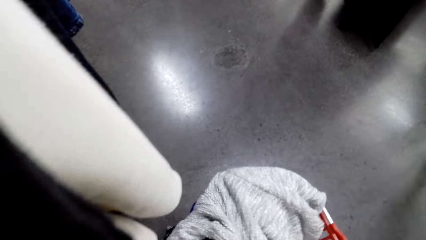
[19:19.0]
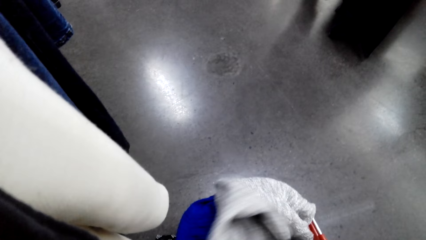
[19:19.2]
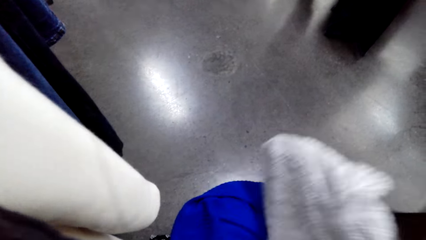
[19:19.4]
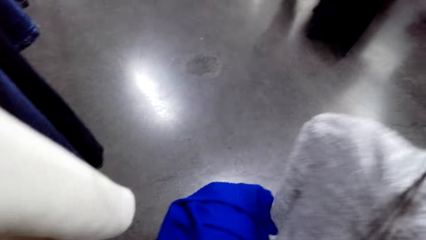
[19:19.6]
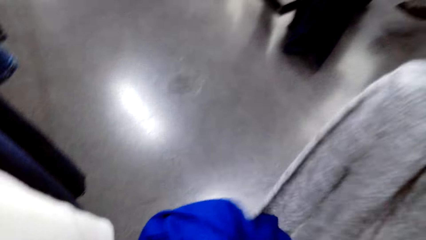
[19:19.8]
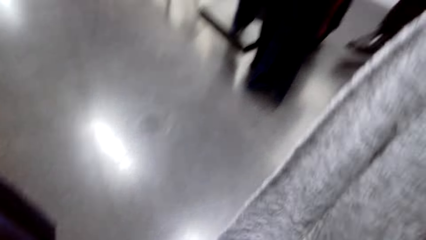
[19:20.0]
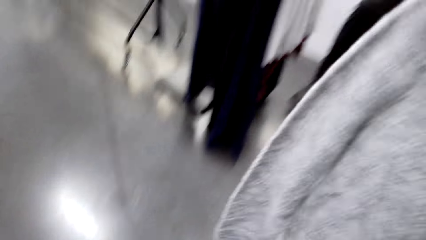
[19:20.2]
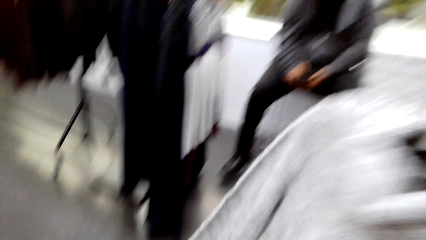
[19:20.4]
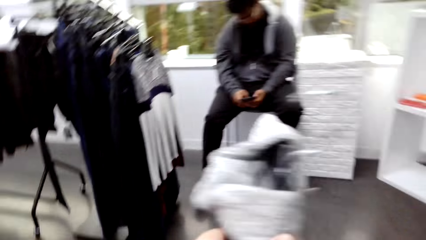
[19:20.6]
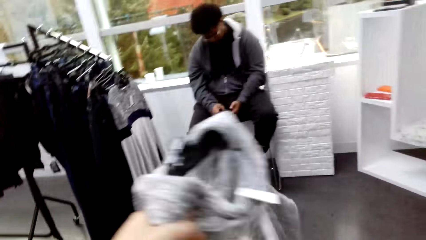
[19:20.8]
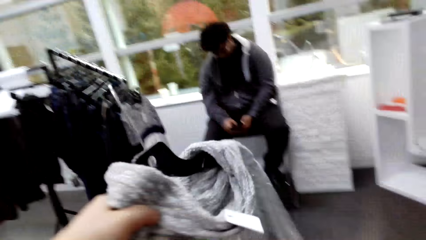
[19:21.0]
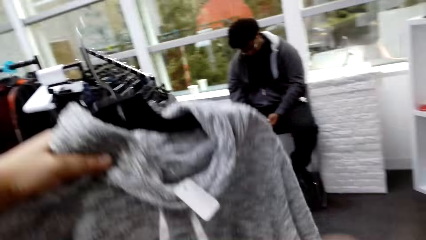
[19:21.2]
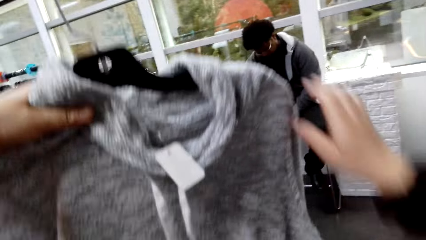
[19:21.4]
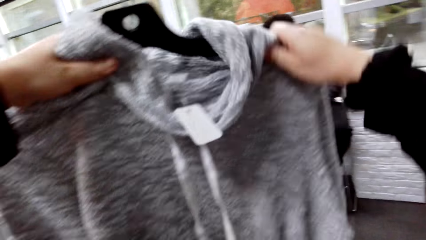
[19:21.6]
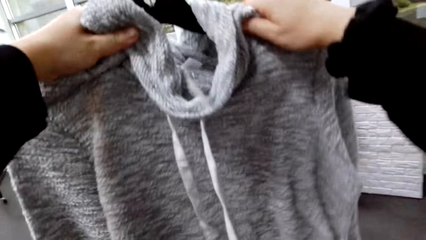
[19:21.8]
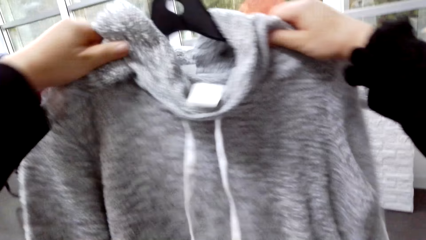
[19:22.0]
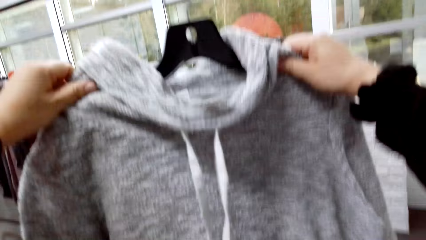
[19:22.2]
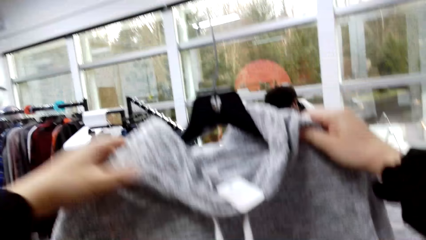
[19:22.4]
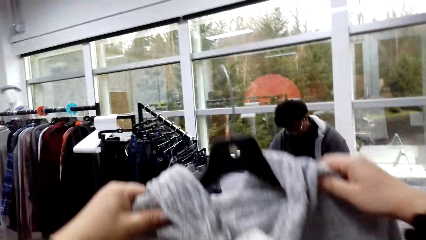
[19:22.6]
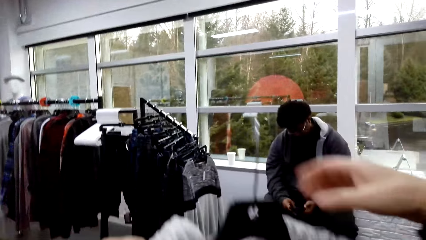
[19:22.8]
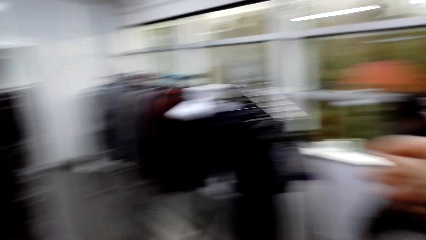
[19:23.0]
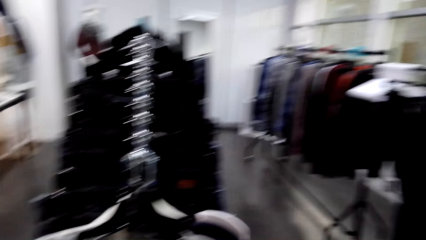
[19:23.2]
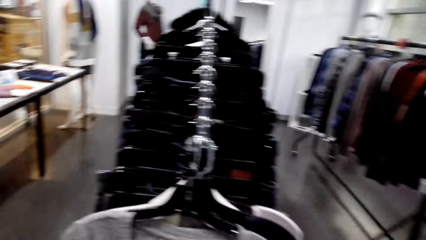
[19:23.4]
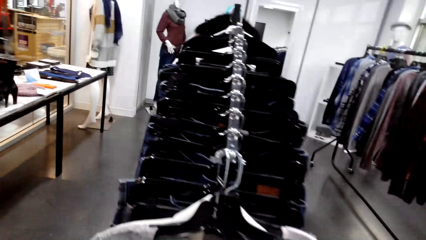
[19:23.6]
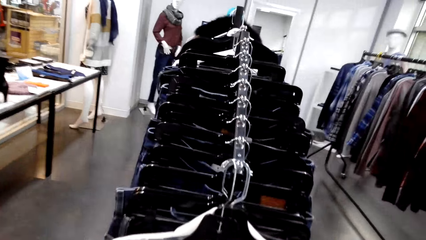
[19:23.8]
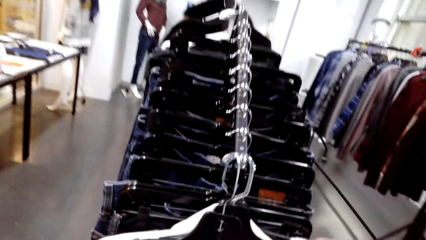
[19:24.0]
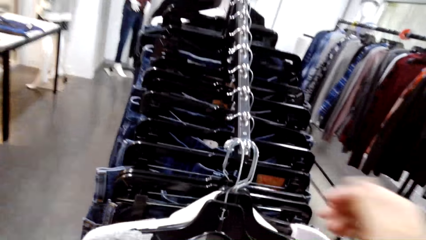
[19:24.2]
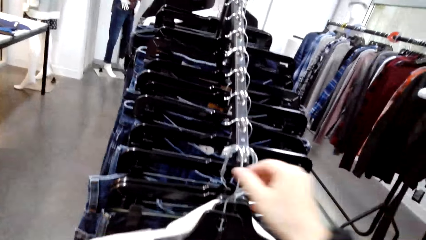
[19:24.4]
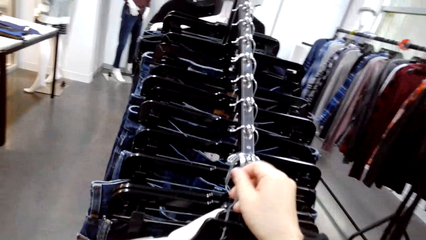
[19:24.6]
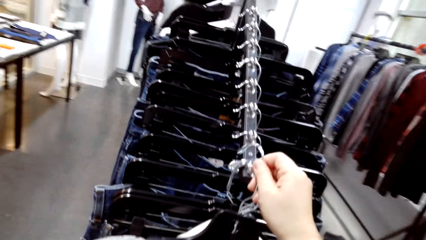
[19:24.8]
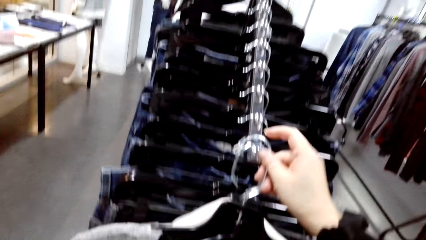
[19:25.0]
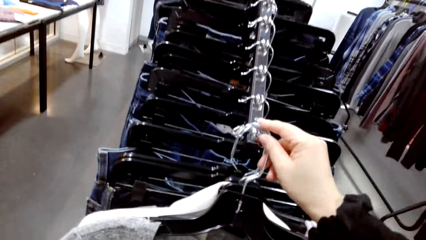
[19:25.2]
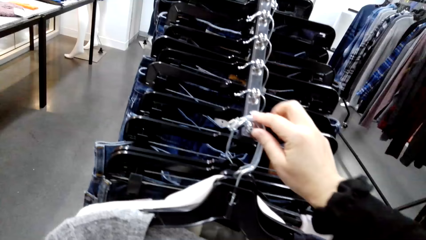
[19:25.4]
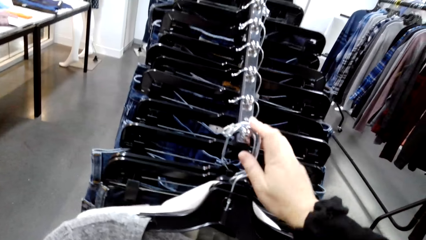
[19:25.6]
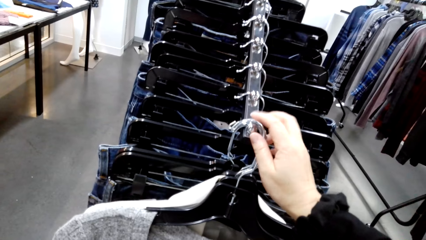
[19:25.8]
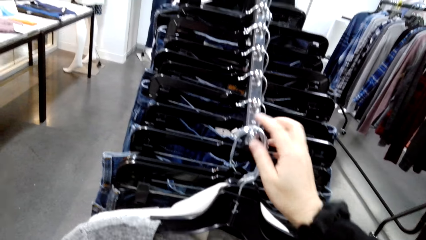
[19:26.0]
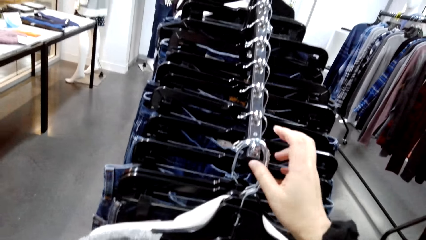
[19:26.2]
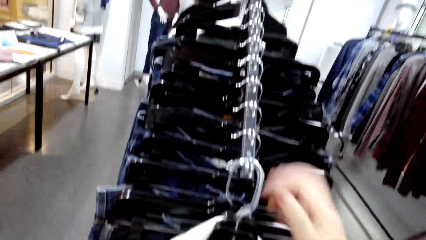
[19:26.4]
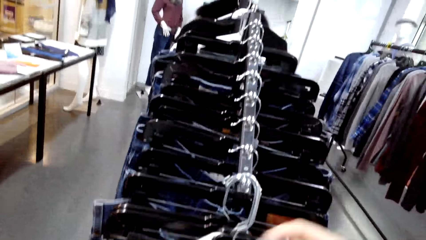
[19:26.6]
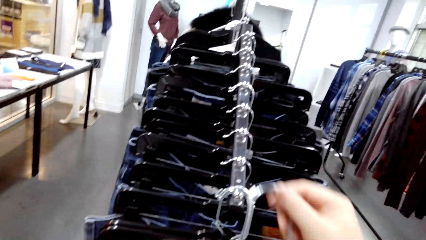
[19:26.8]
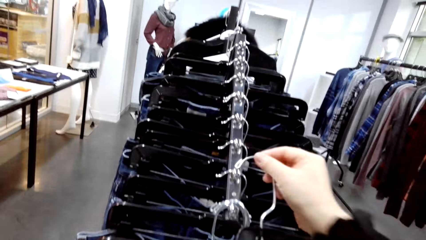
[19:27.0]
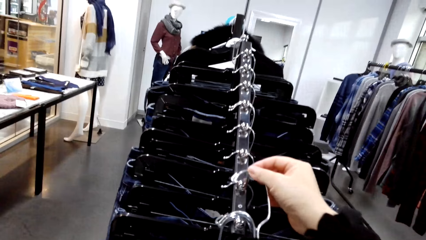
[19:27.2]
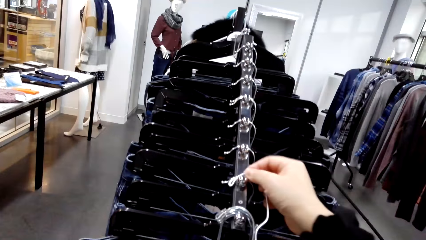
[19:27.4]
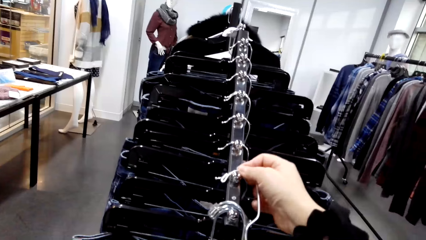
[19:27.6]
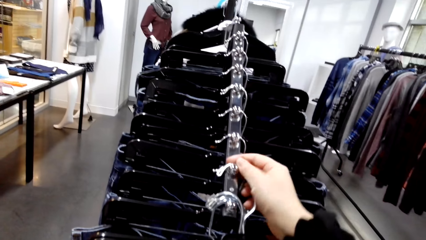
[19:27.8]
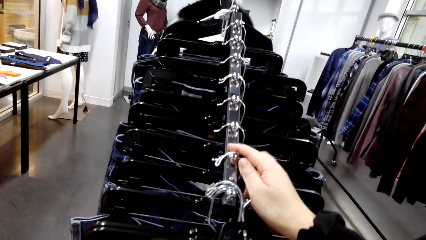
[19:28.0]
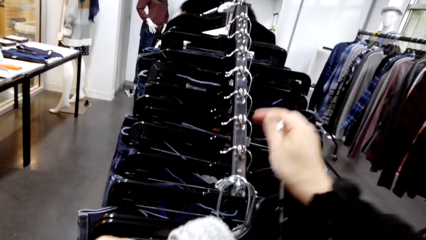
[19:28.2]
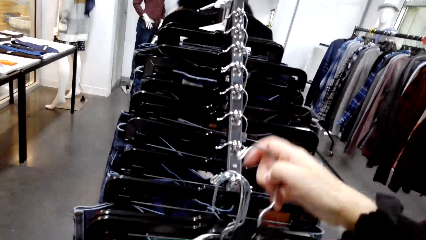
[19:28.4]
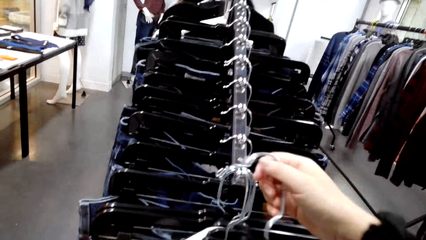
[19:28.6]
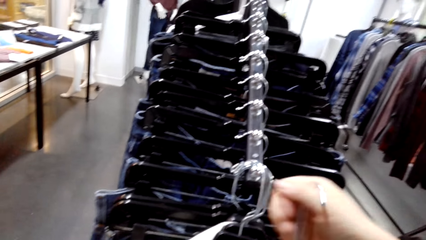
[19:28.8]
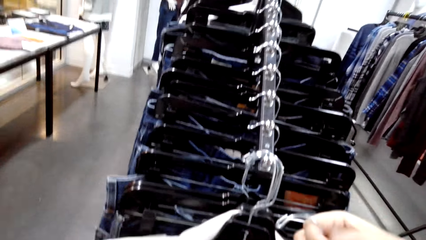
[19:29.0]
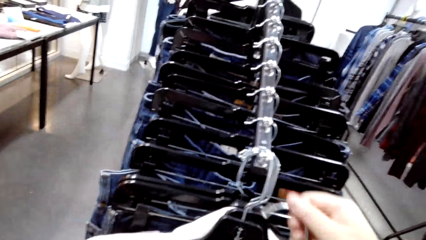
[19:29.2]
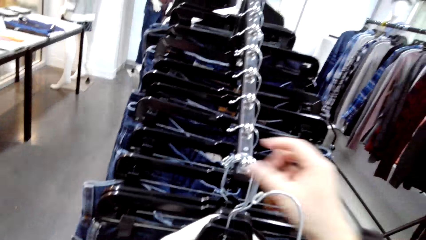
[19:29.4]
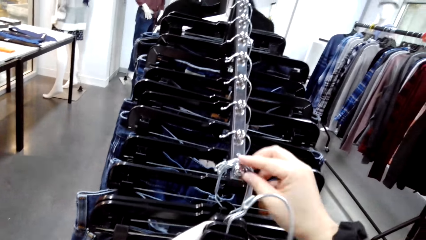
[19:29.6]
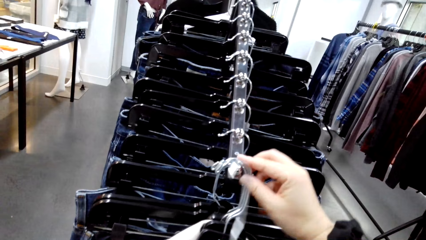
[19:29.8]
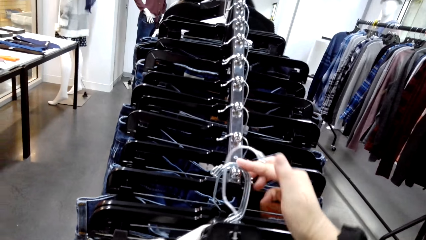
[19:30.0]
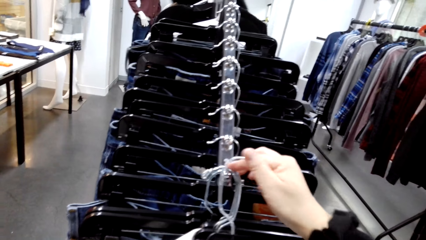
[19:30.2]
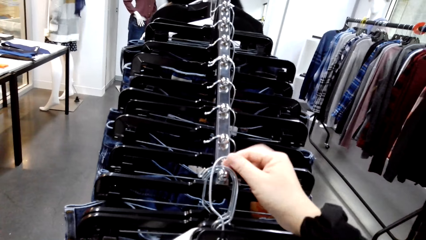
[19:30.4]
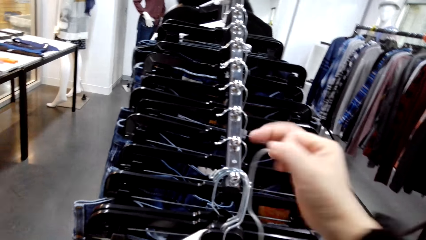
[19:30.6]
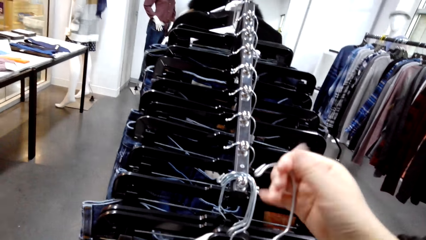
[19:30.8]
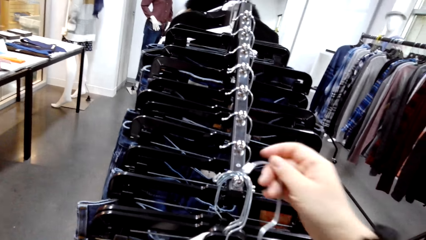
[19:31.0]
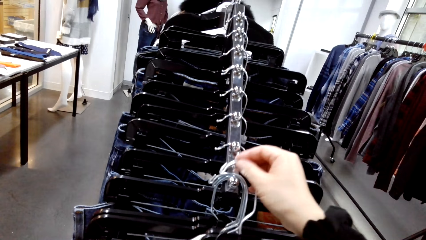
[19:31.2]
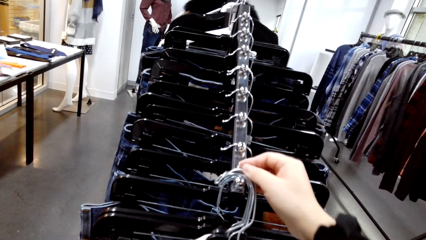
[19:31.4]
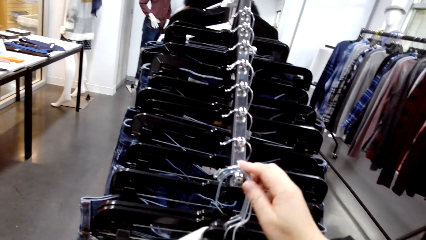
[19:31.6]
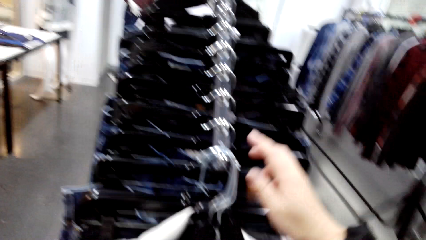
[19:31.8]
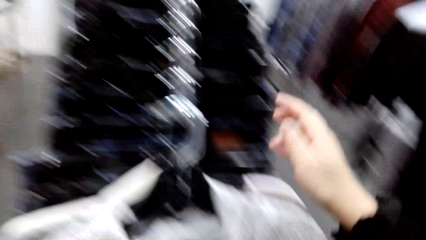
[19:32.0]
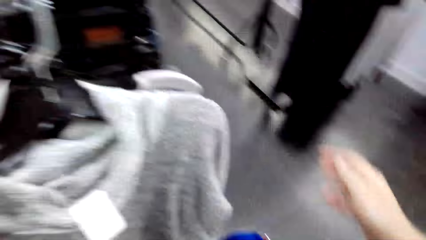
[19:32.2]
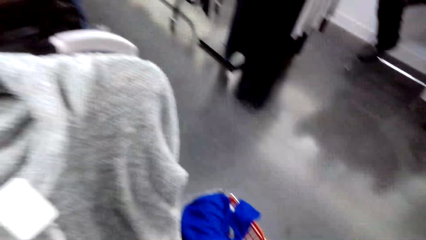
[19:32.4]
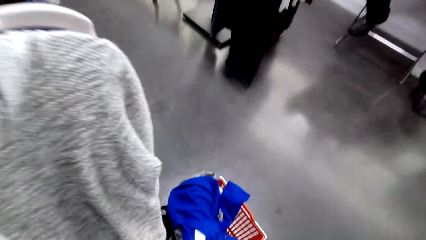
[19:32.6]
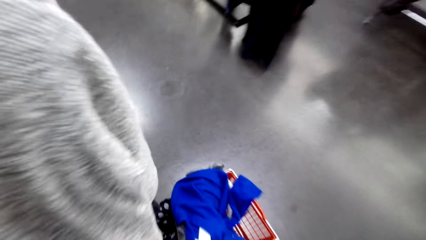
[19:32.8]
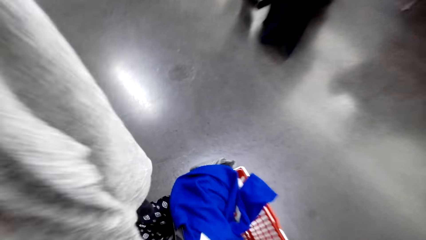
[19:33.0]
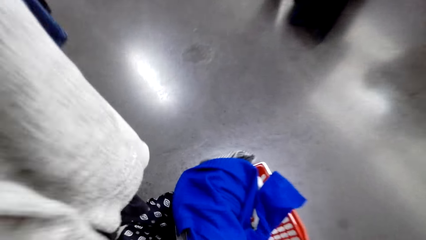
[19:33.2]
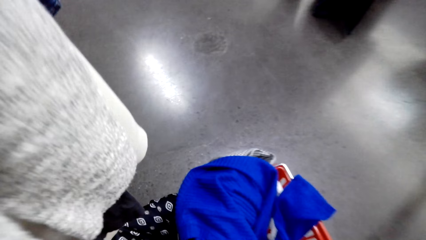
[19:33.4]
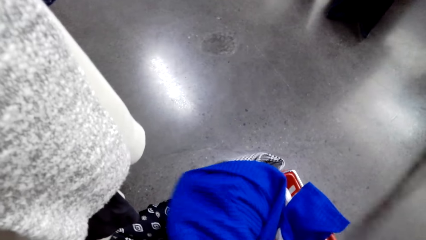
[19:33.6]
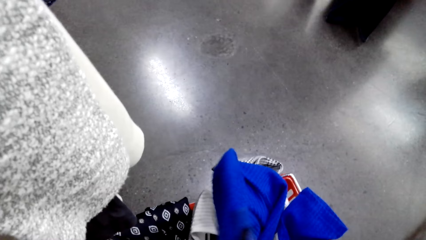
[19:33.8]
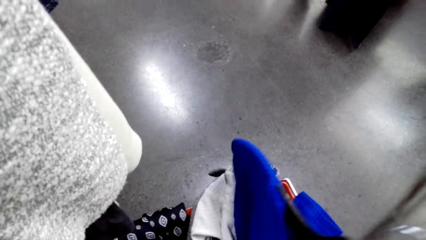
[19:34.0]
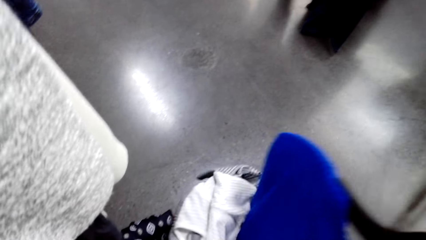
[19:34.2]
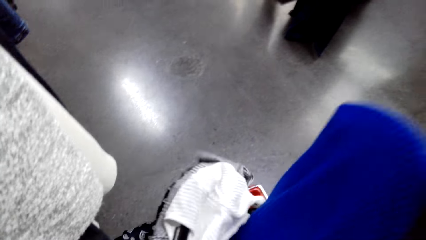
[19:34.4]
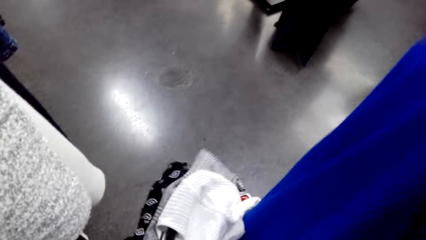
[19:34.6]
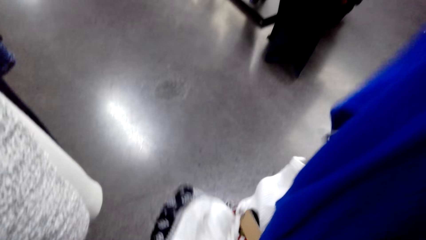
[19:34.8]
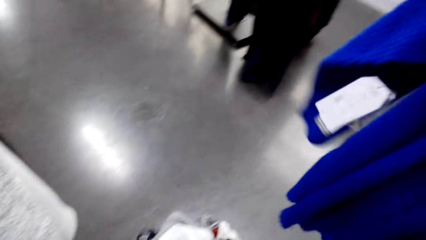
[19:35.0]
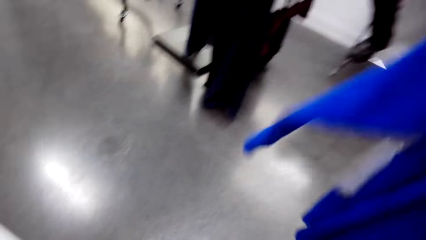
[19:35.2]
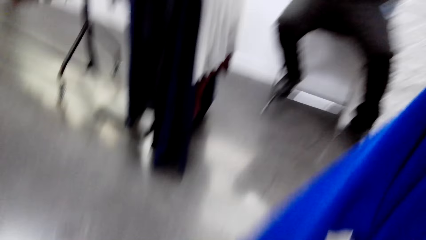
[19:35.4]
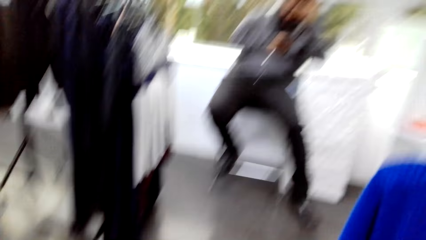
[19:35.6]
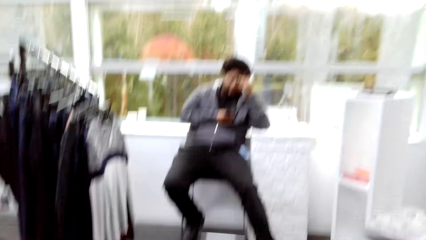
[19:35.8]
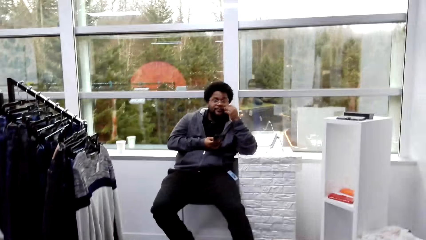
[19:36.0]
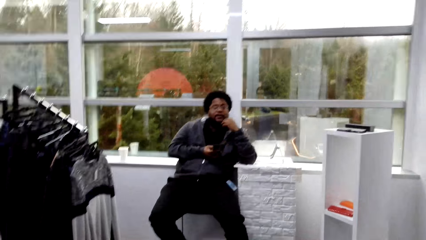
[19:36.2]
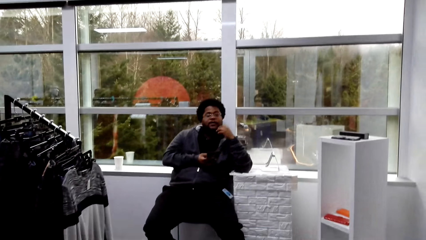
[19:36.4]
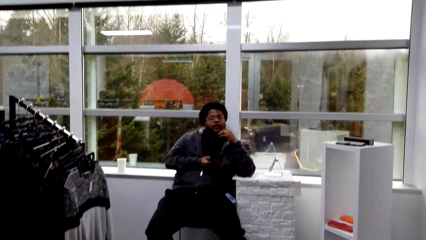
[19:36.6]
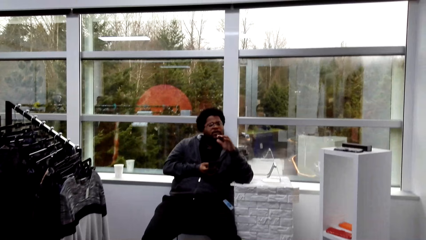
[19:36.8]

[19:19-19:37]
The camera wearer picks a sweater. They hang the sweater on a hook. A man interacts with the camera wearer. The camera wearer picks a sweater.
